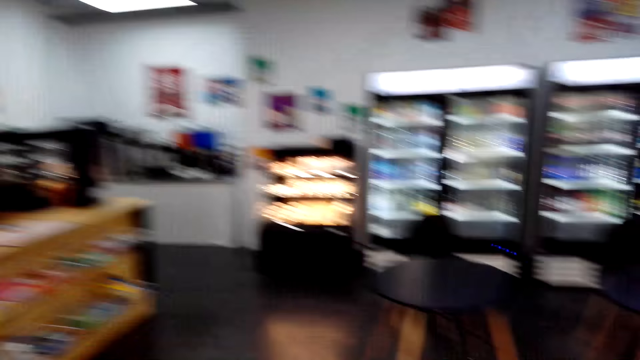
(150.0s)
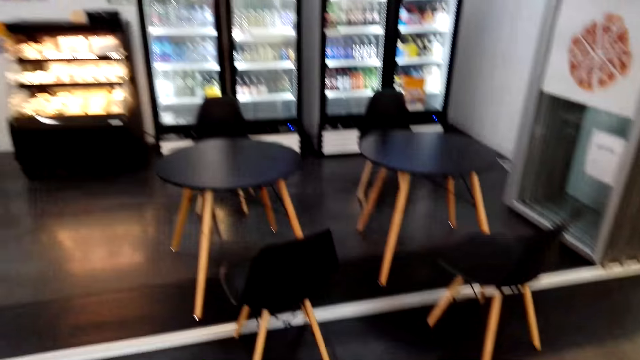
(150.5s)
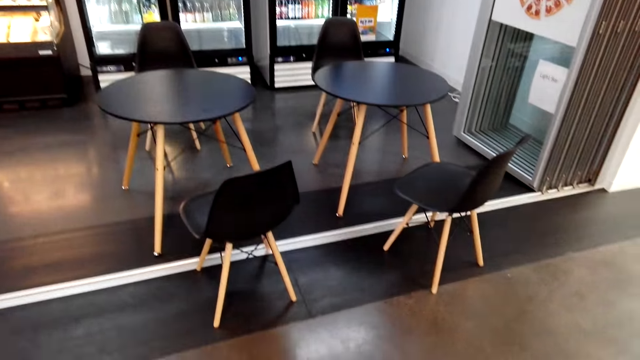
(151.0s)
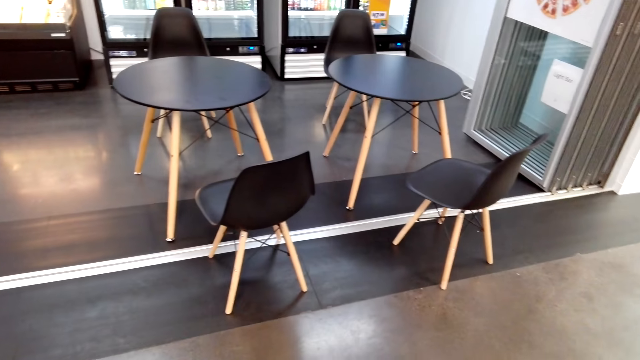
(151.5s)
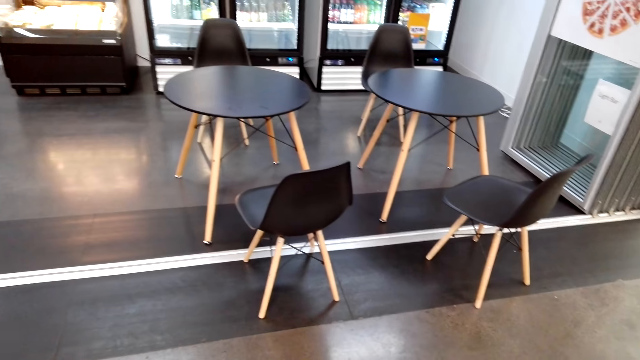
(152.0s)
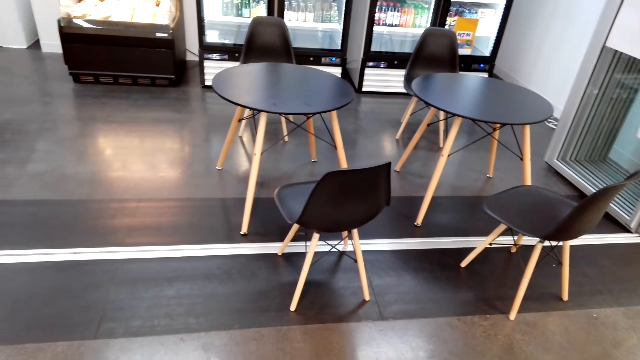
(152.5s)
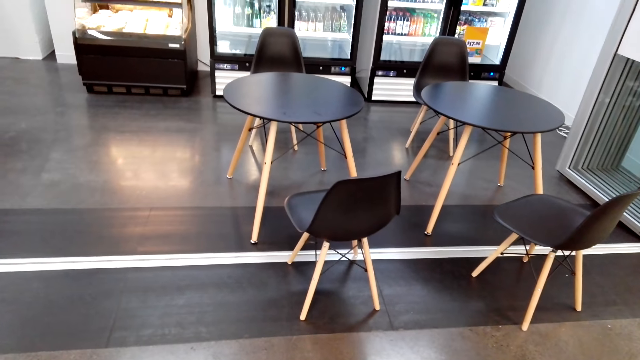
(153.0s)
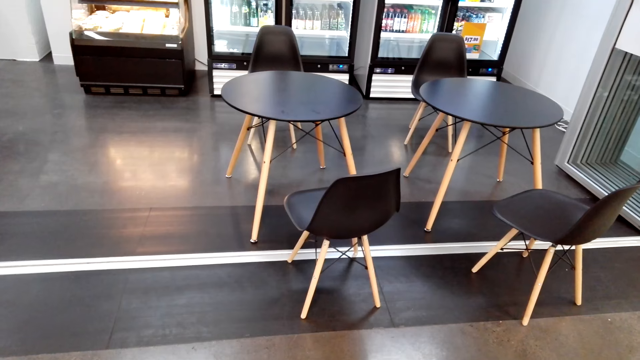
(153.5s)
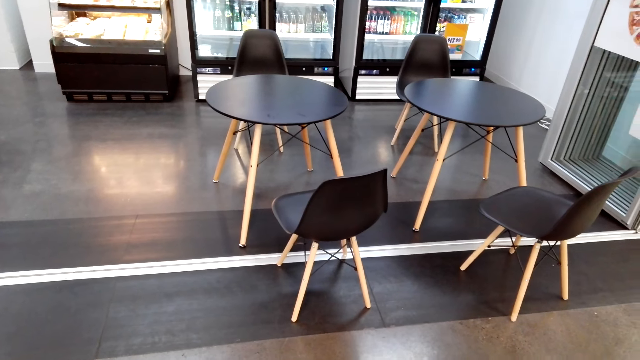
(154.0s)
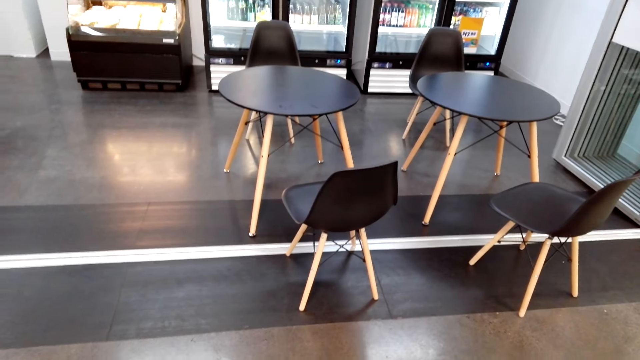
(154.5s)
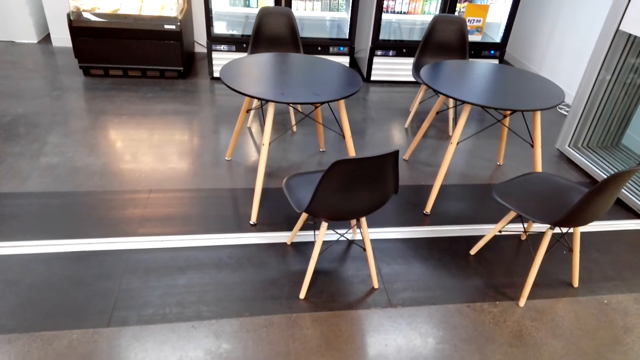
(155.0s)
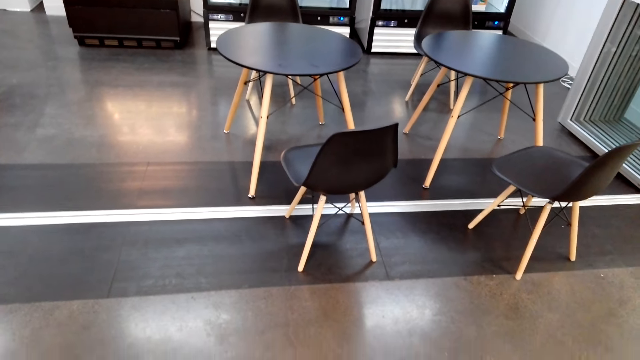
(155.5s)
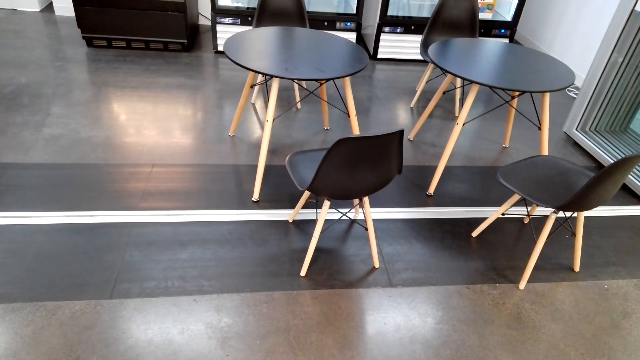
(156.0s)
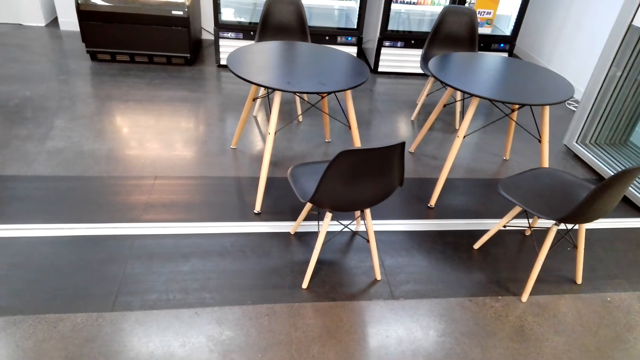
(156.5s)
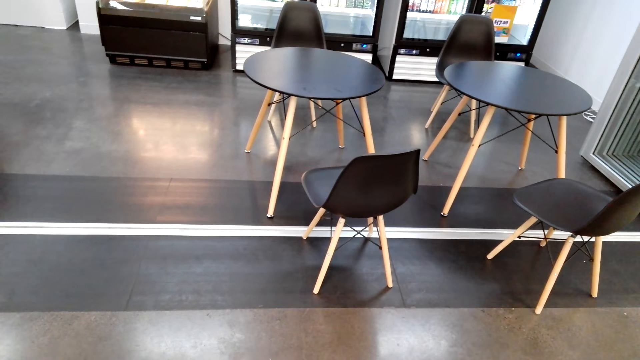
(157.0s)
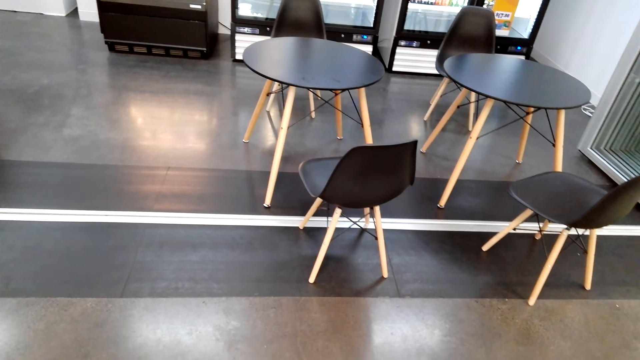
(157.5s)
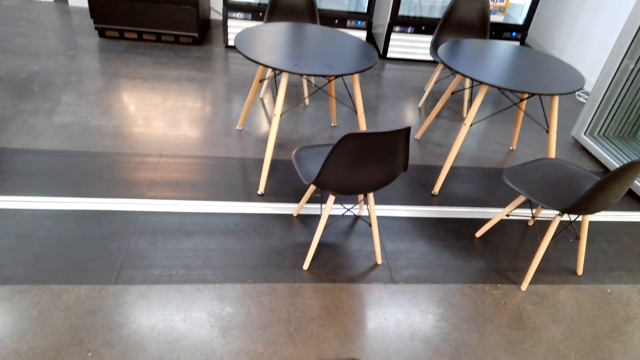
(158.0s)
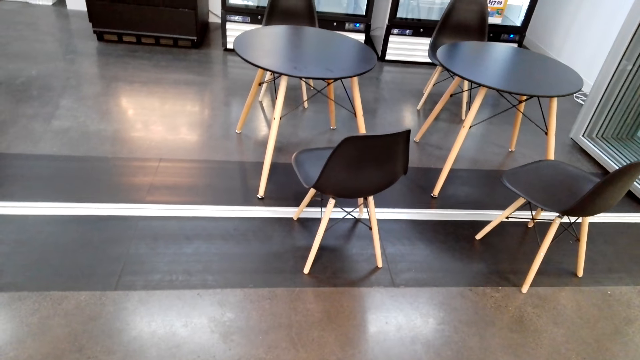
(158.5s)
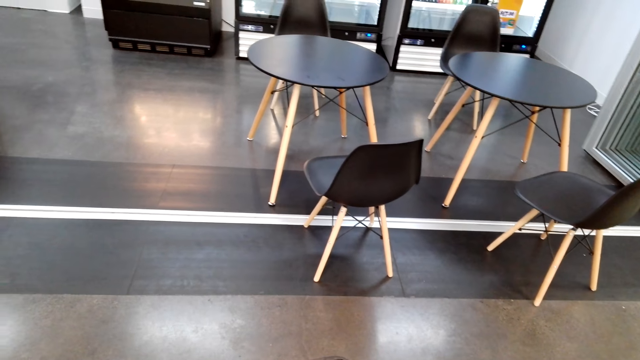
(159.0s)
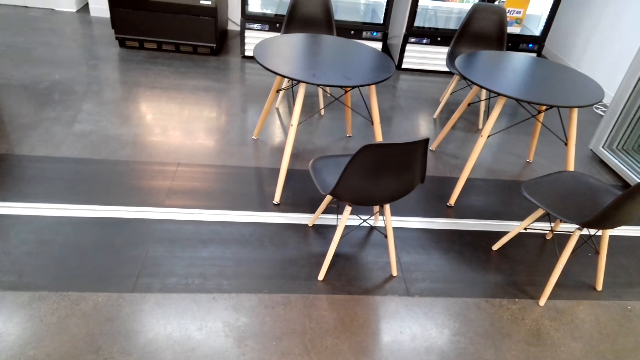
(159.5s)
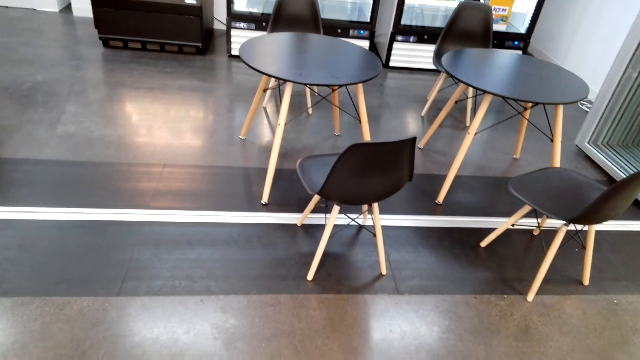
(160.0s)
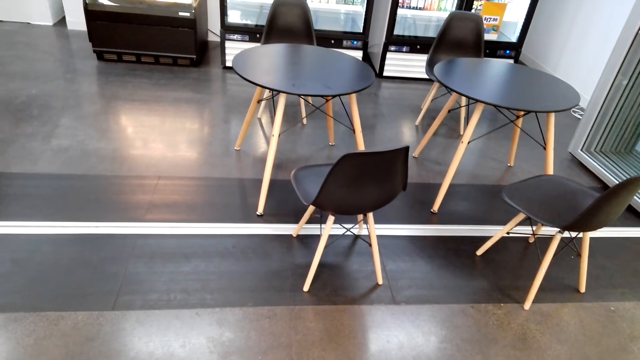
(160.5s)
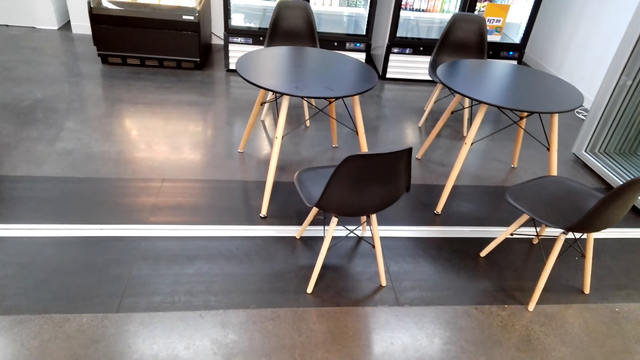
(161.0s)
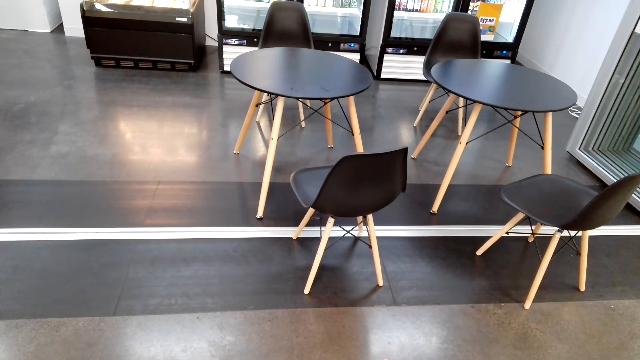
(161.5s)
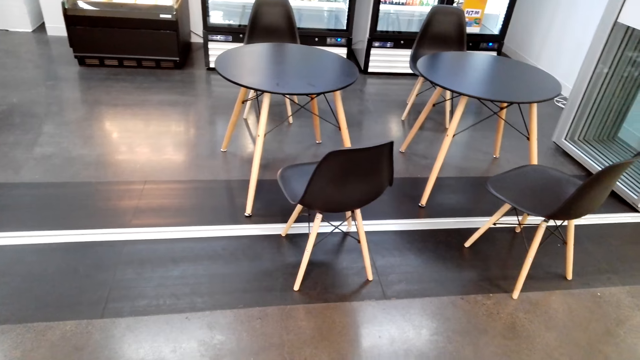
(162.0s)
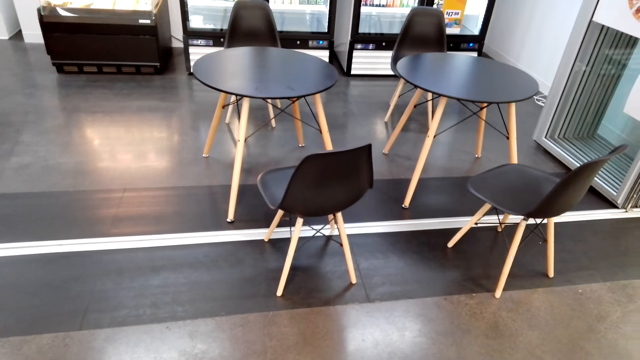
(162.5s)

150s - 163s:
The camera wearer stands. They look around. They use a phone.

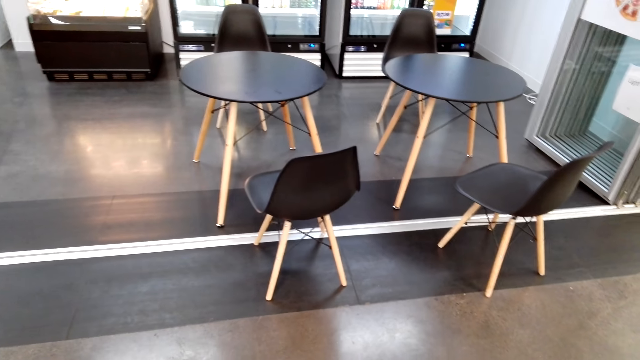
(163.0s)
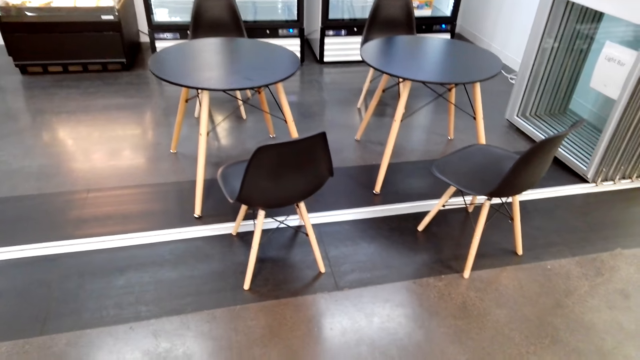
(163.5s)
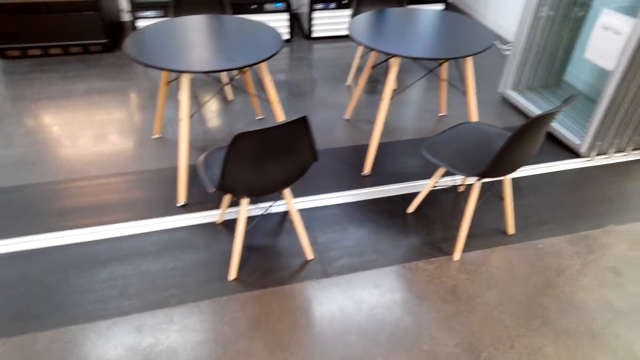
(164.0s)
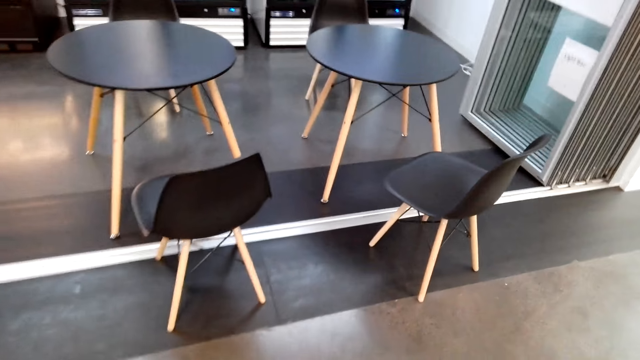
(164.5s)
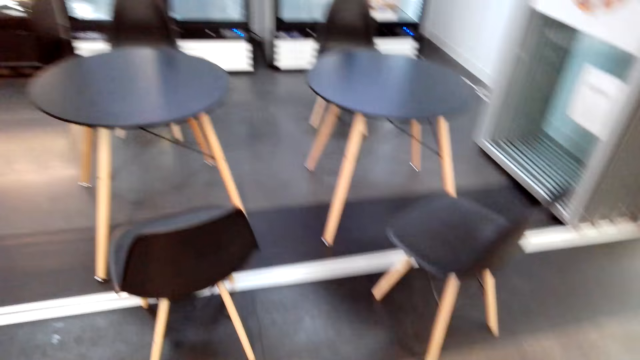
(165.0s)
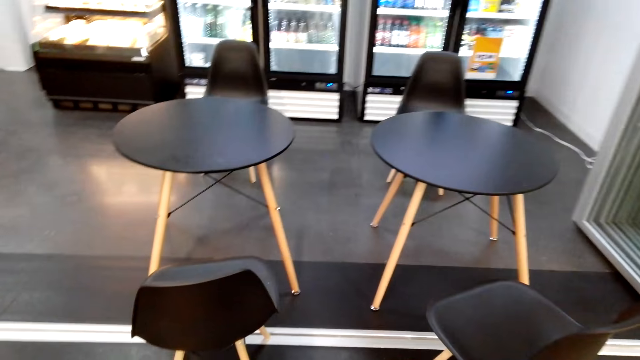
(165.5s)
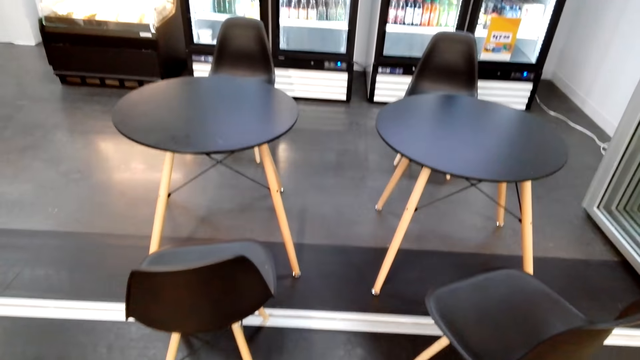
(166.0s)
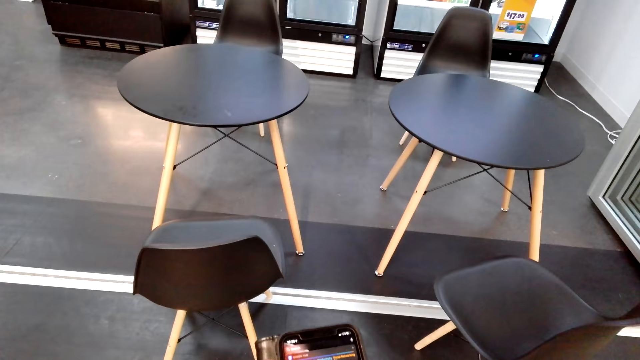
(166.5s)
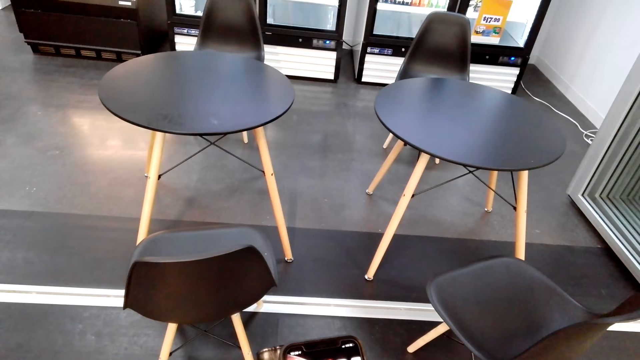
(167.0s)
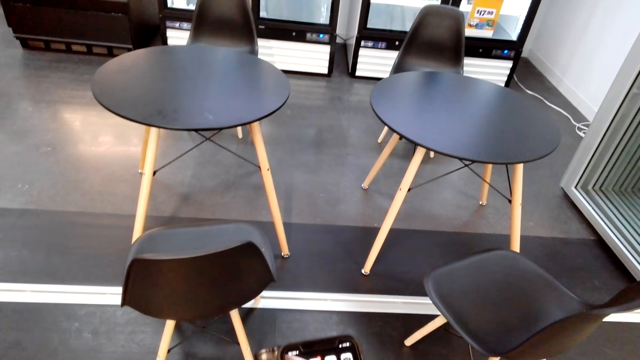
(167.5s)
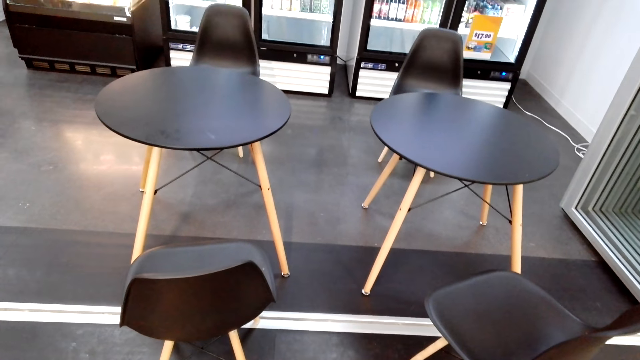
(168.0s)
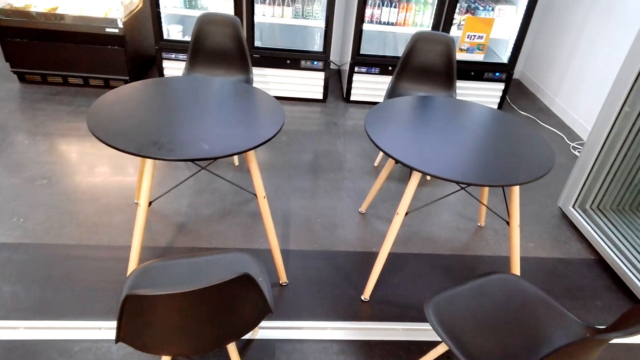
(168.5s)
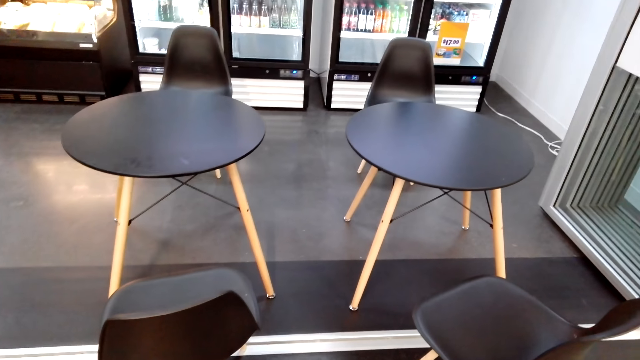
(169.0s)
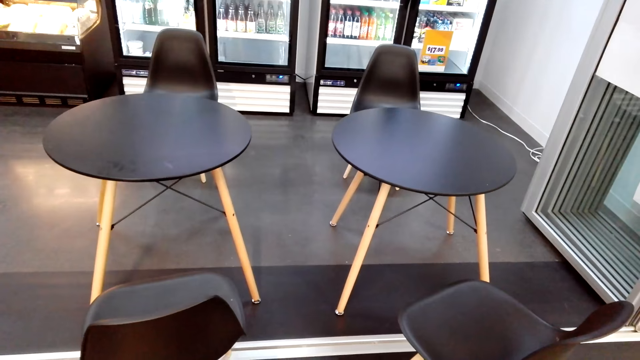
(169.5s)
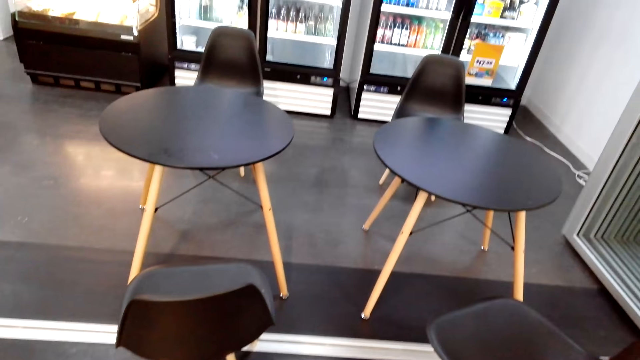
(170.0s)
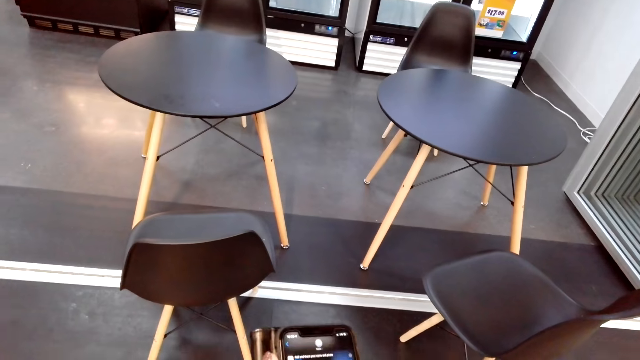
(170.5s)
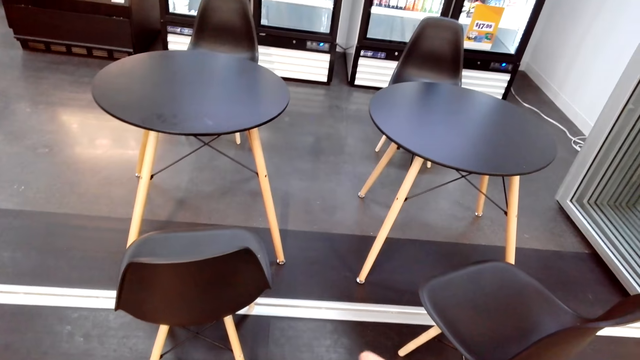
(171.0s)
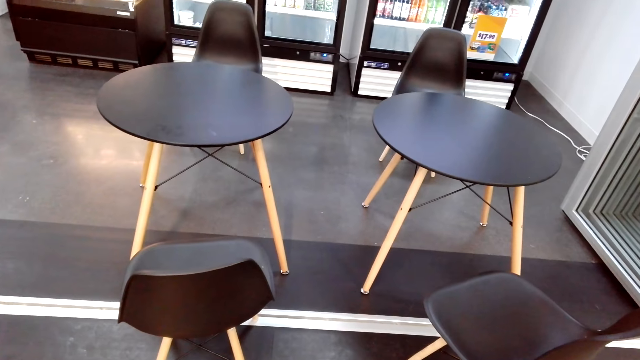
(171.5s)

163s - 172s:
The camera wearer checks the phone.
